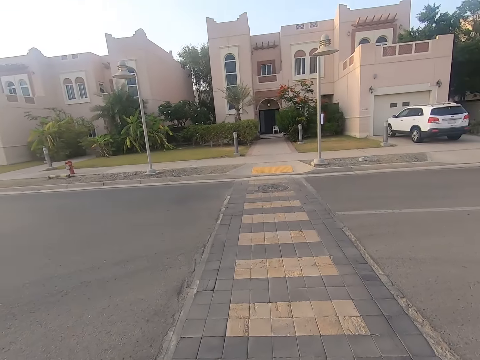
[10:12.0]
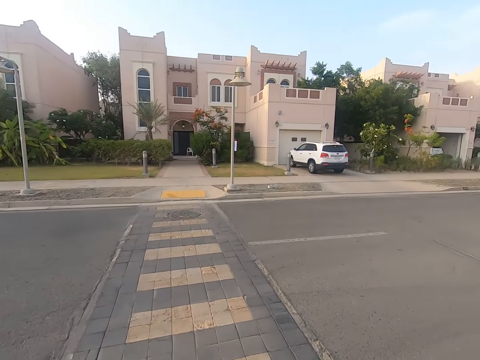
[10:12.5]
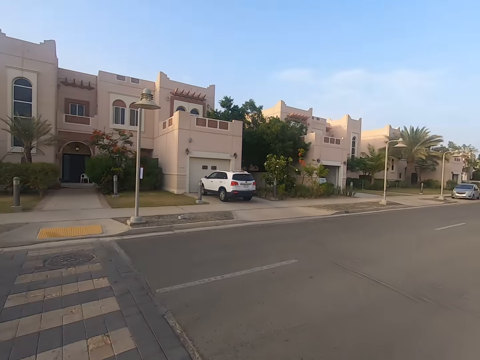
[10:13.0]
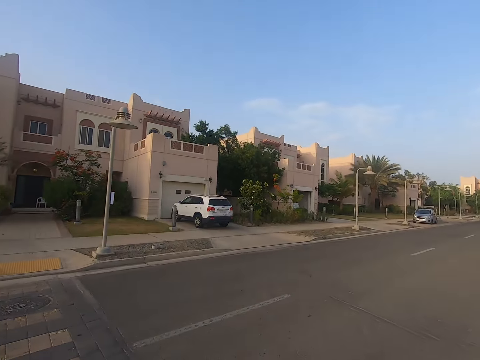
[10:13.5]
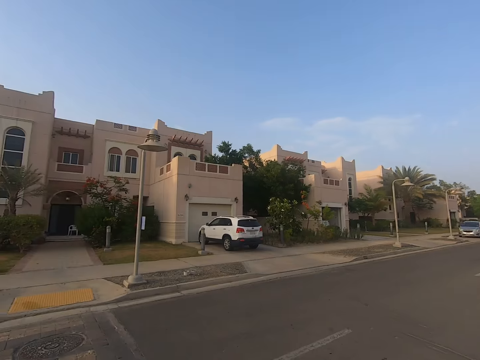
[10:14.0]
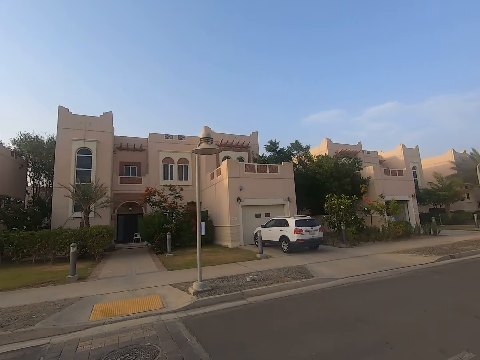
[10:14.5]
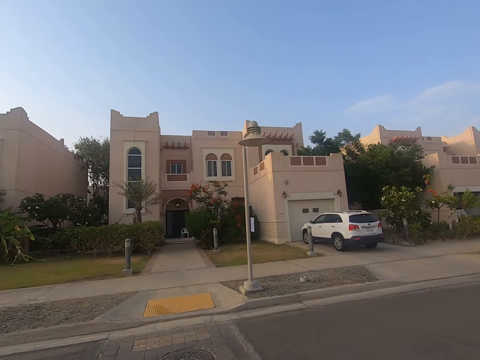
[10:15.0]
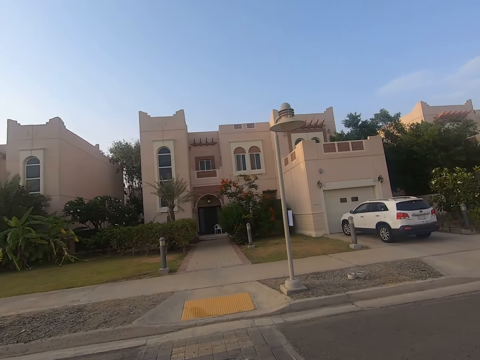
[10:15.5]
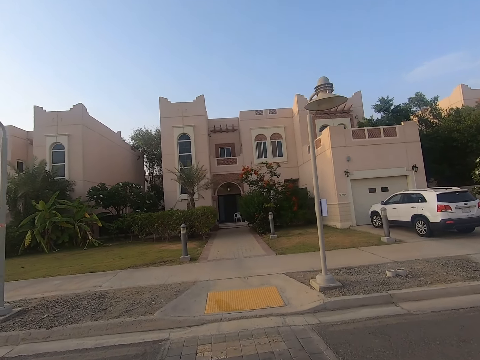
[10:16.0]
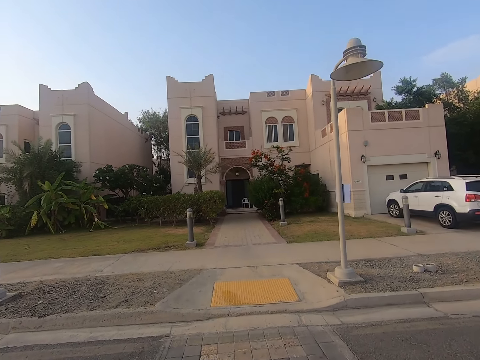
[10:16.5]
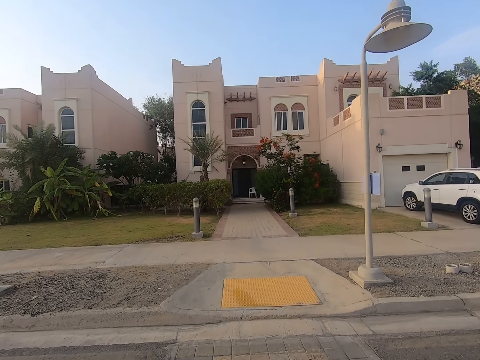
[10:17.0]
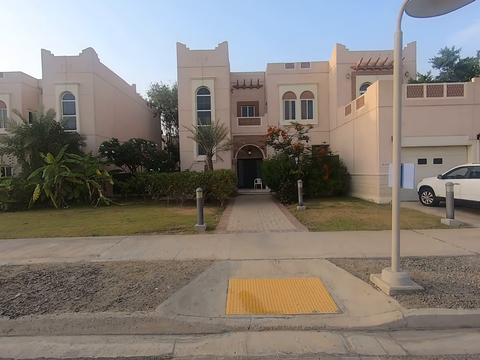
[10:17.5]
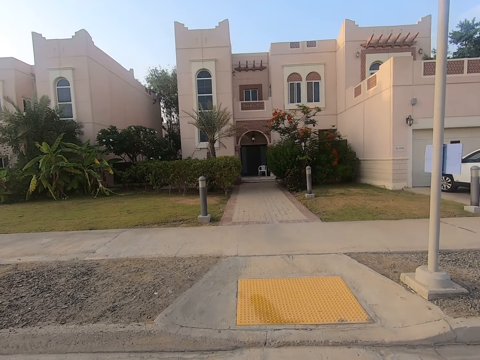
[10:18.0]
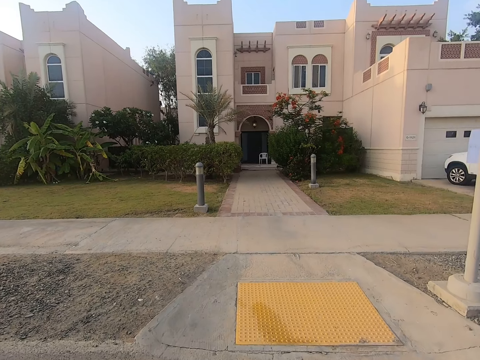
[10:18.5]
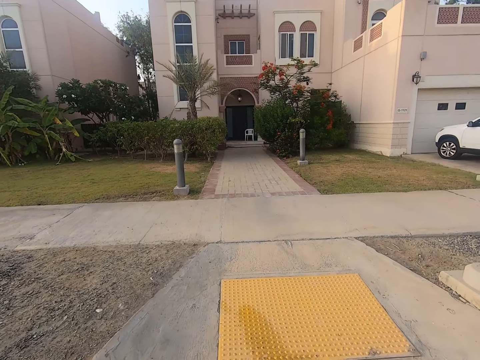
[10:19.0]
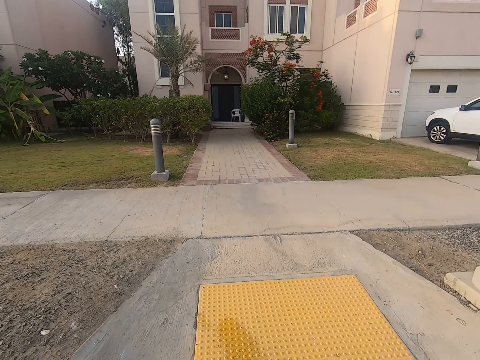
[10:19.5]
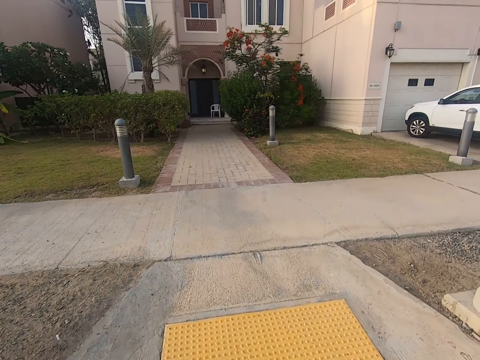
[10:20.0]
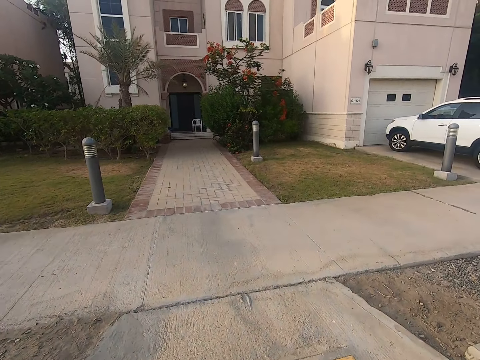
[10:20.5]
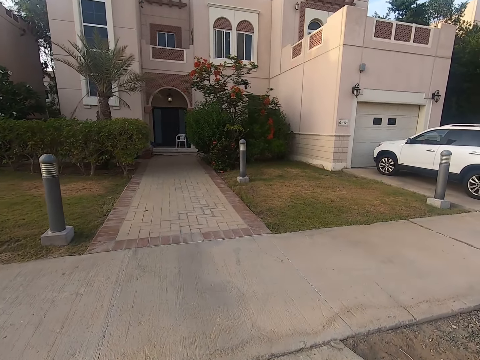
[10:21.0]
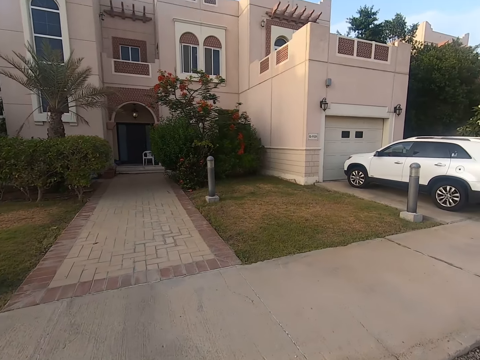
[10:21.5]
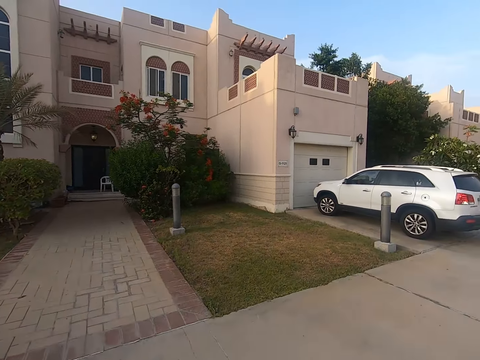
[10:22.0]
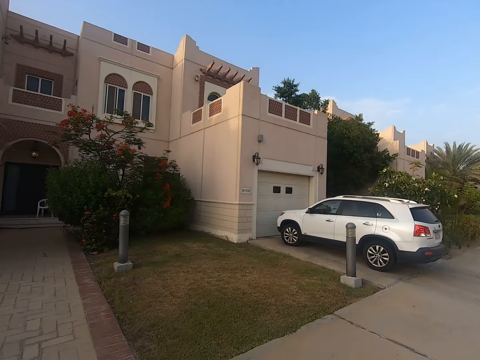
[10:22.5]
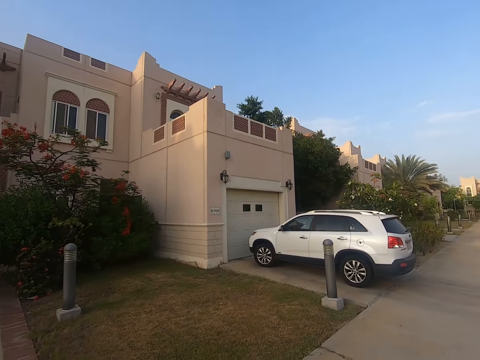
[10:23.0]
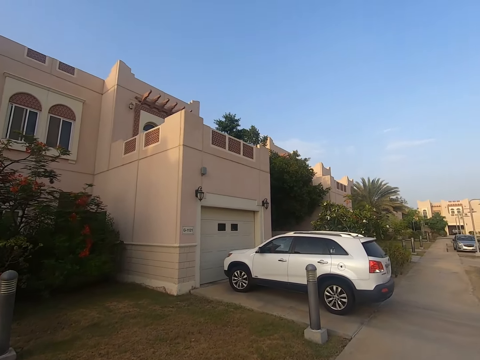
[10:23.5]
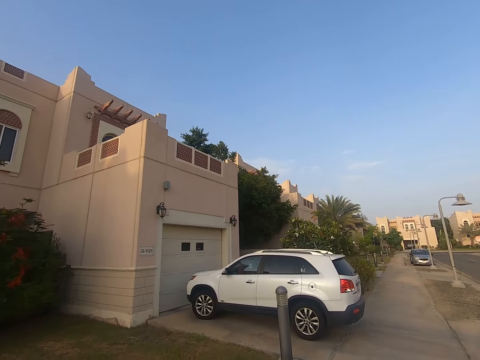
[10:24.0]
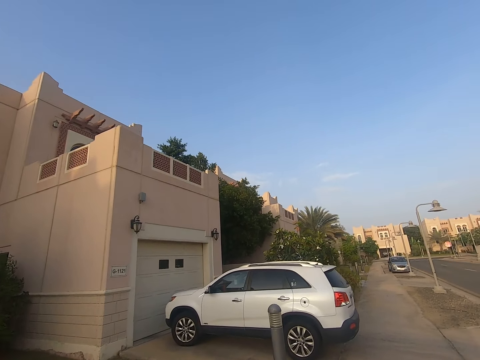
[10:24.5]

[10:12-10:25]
The camera wearer pushes the baby stroller on a zebra crossing. They cross the road and push the baby stroller on a pathway.

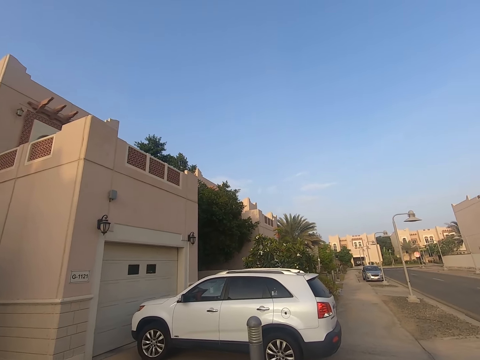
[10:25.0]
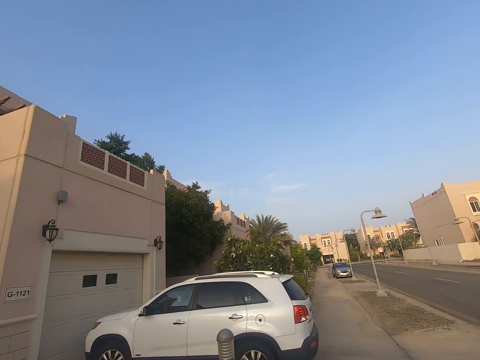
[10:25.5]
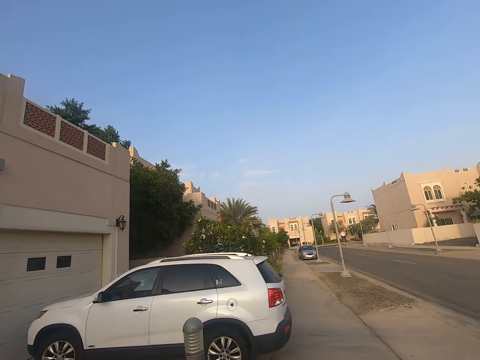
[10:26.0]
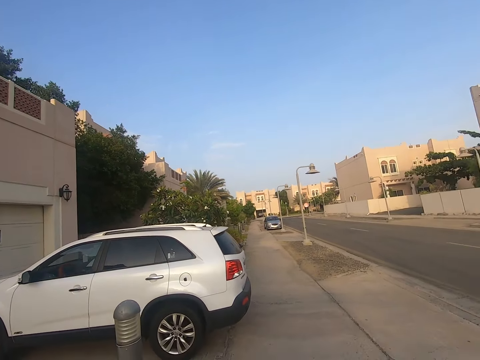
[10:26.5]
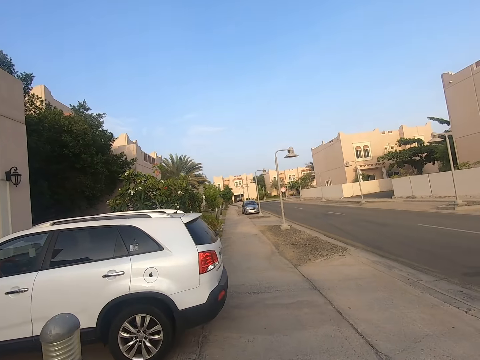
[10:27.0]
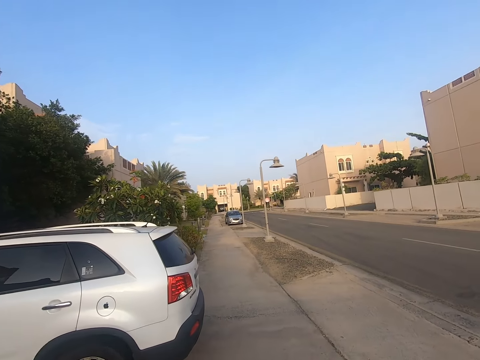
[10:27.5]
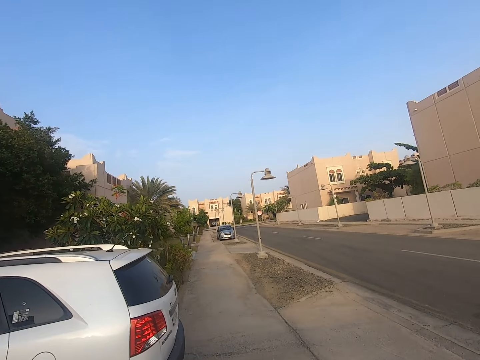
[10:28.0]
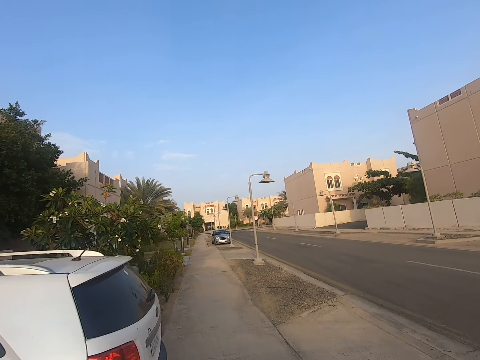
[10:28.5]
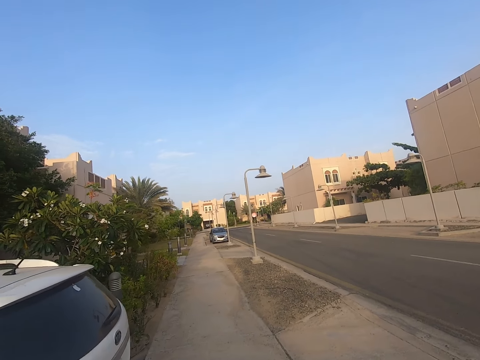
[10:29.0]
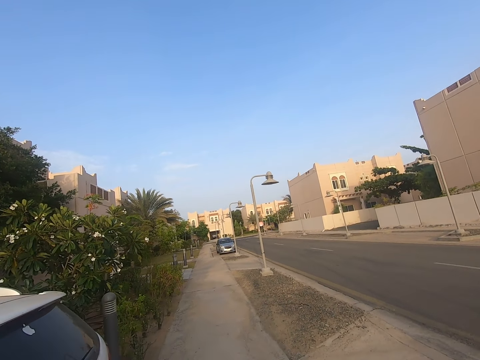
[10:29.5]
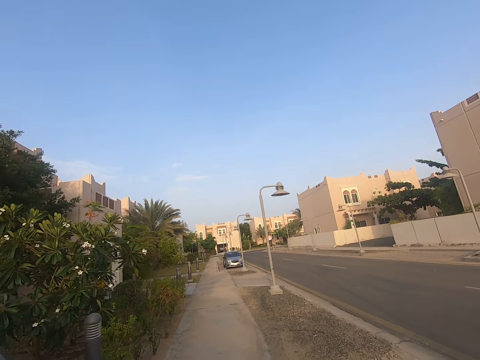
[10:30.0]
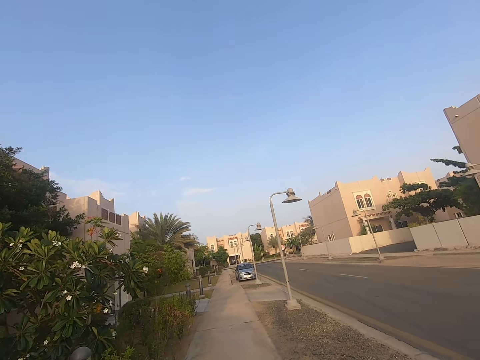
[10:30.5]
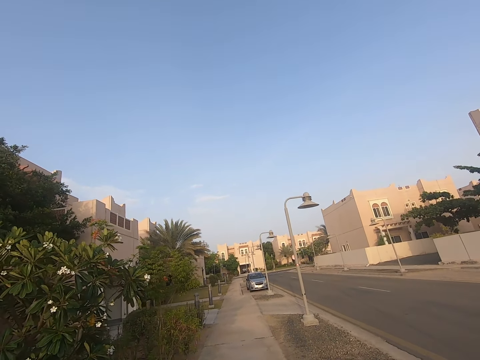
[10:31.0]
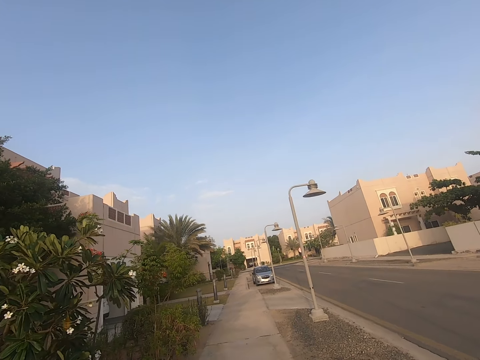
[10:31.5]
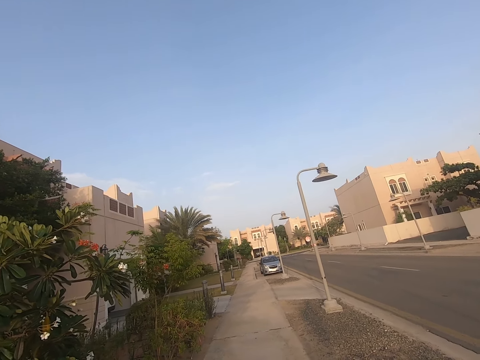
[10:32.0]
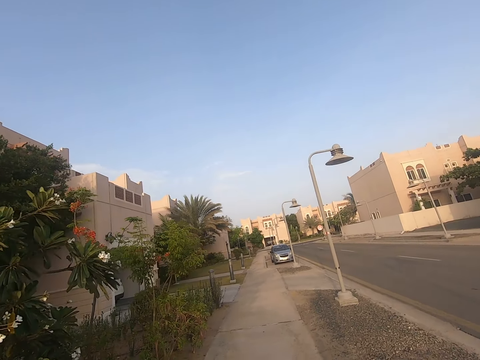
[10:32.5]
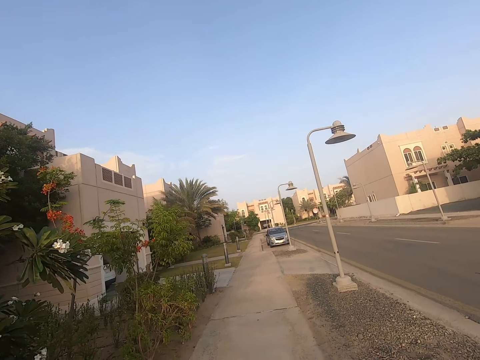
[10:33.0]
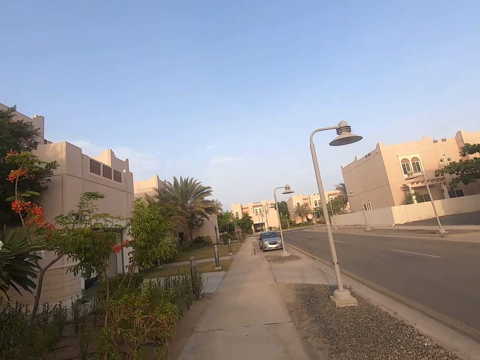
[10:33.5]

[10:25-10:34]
The camera wearer takes a right turn. They push the baby stroller on a pathway.

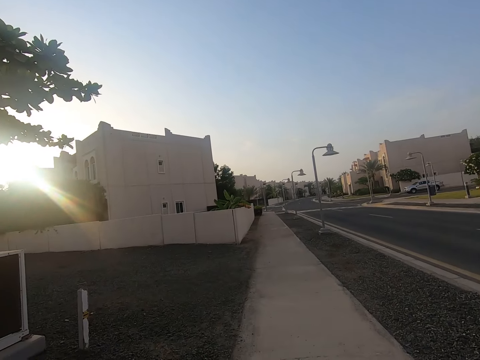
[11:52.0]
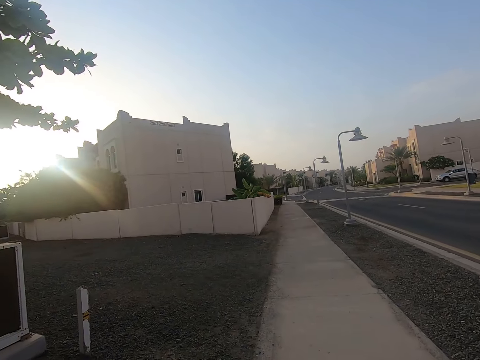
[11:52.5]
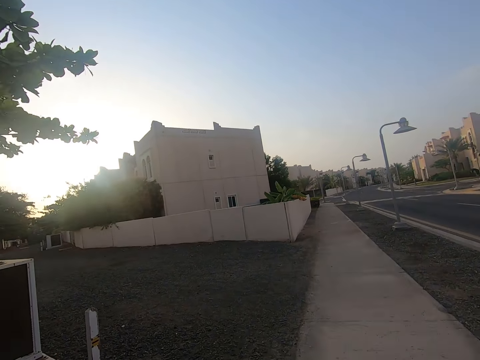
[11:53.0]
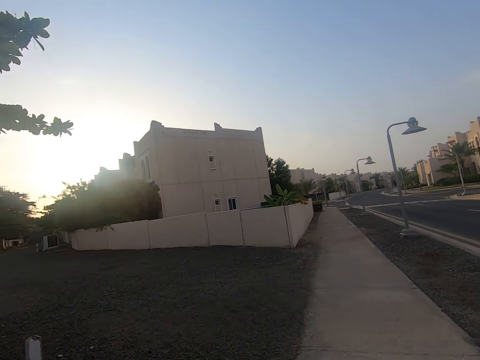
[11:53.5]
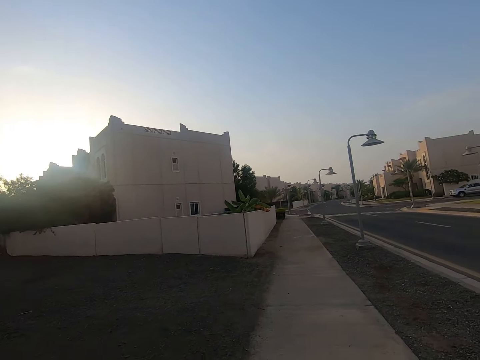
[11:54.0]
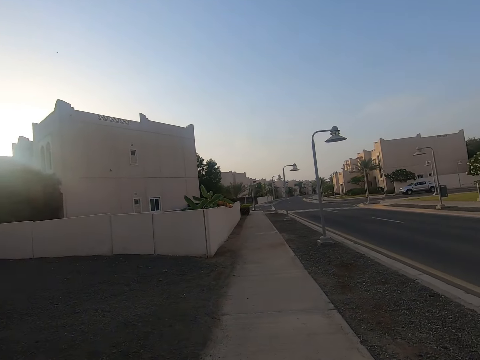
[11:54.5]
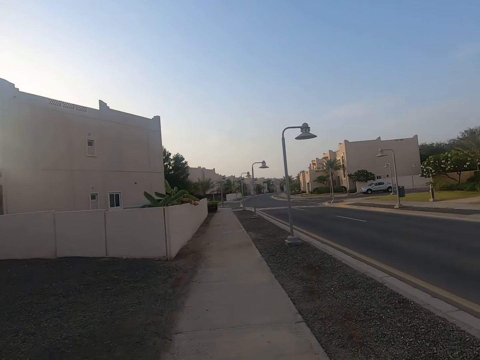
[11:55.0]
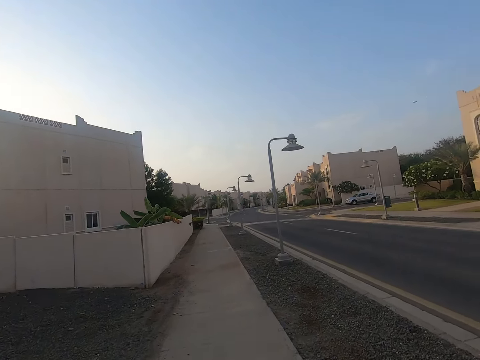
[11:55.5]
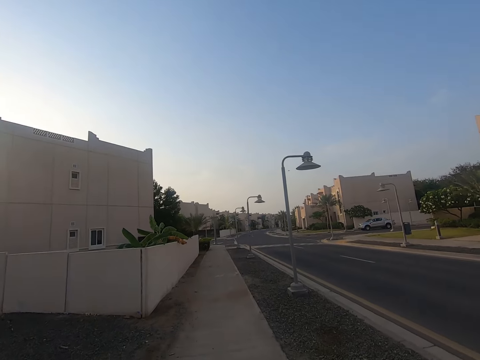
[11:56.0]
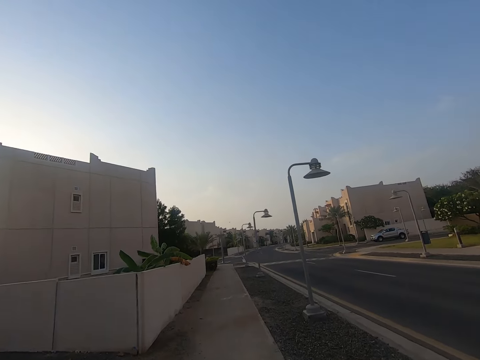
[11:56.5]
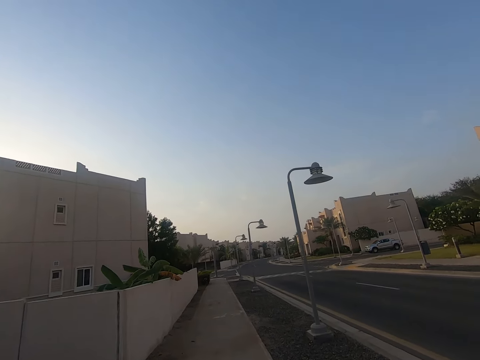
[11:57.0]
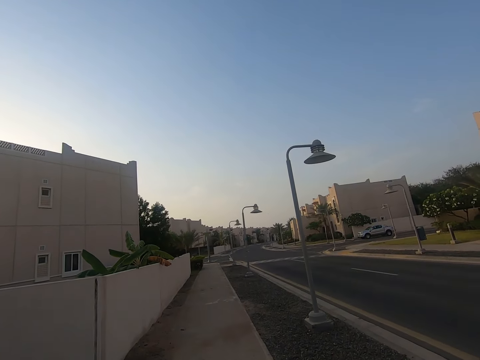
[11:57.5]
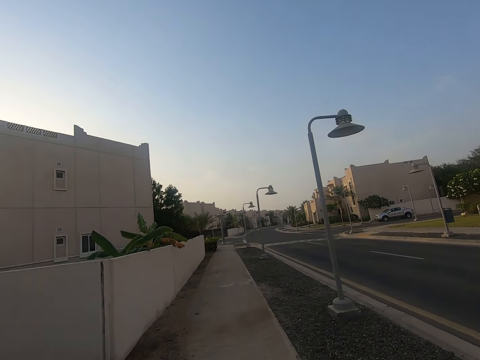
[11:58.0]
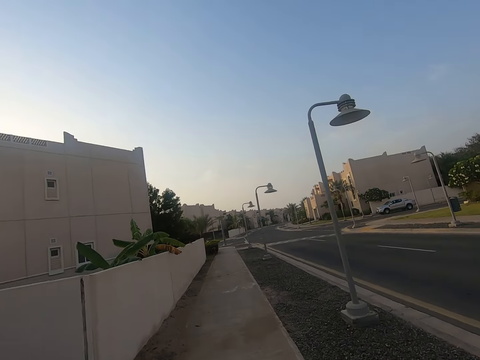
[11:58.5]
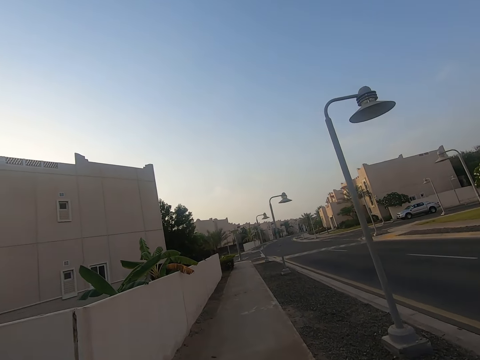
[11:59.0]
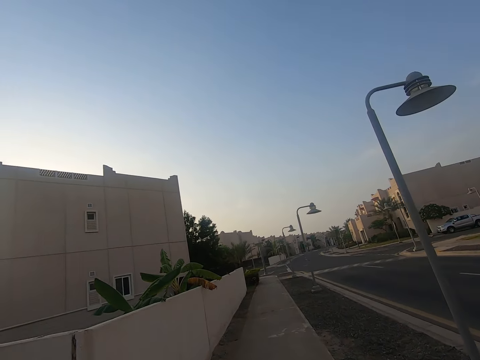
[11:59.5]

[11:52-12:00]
The camera wearer faces on the left. They push the baby stroller on a pathway.
